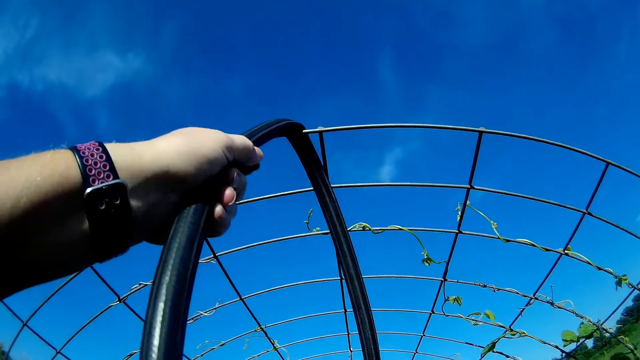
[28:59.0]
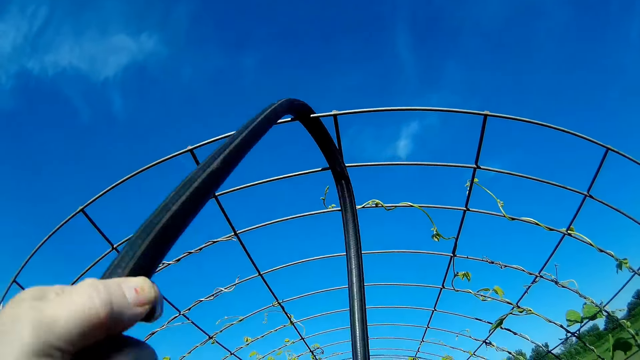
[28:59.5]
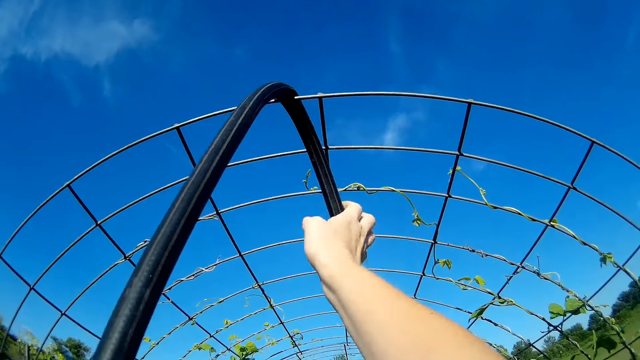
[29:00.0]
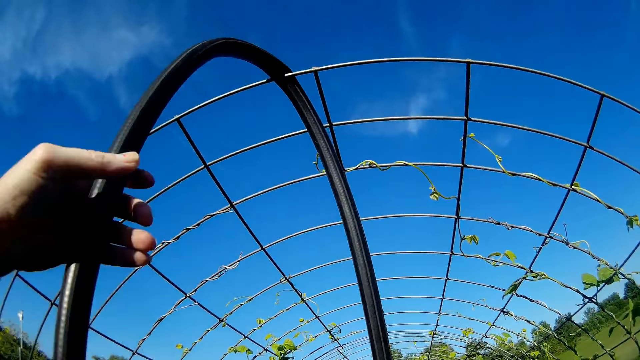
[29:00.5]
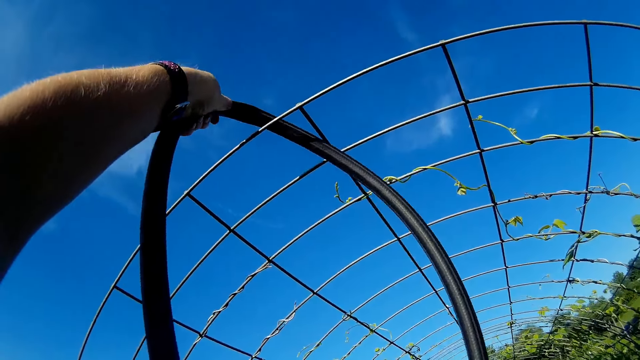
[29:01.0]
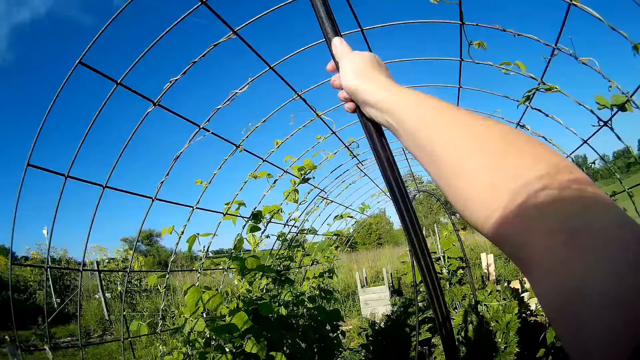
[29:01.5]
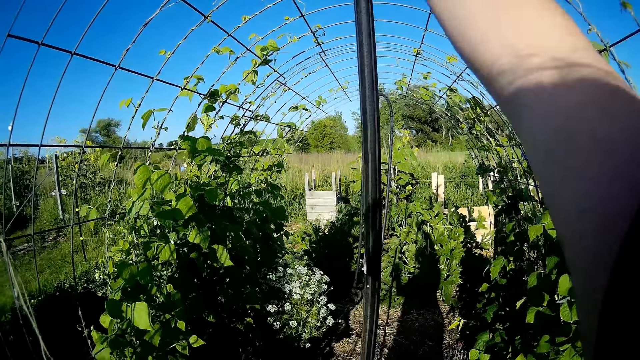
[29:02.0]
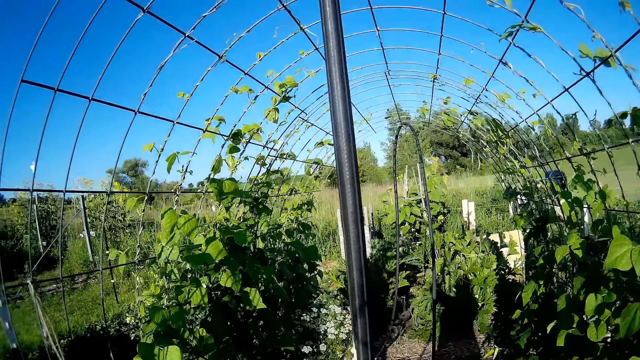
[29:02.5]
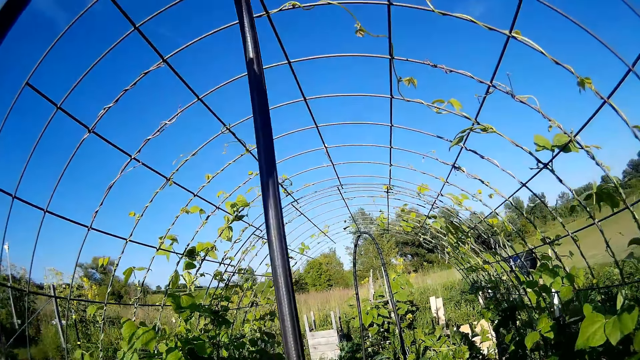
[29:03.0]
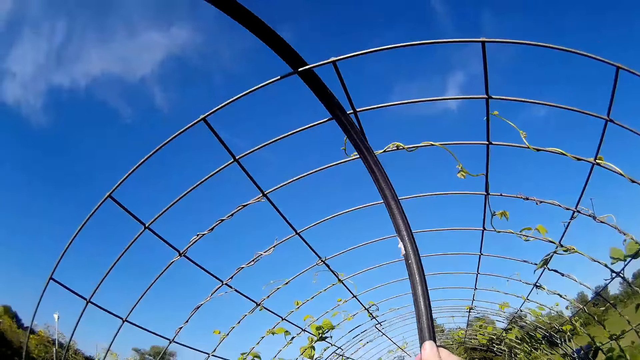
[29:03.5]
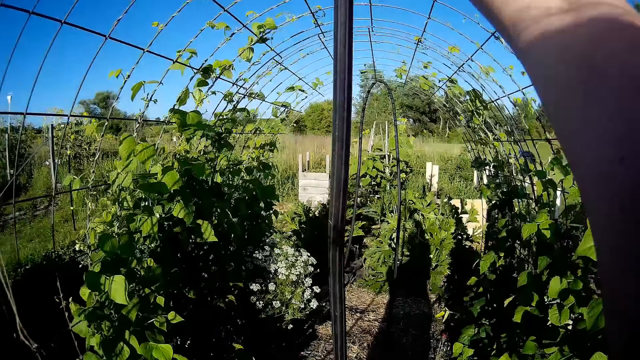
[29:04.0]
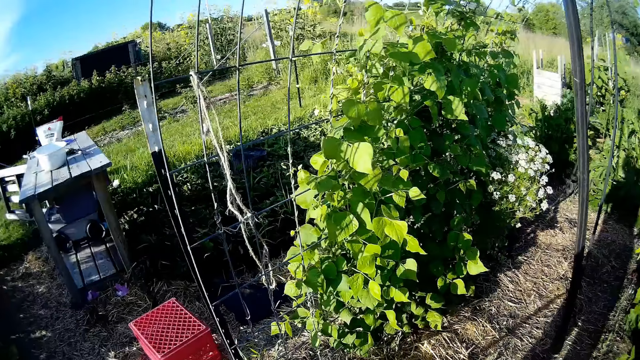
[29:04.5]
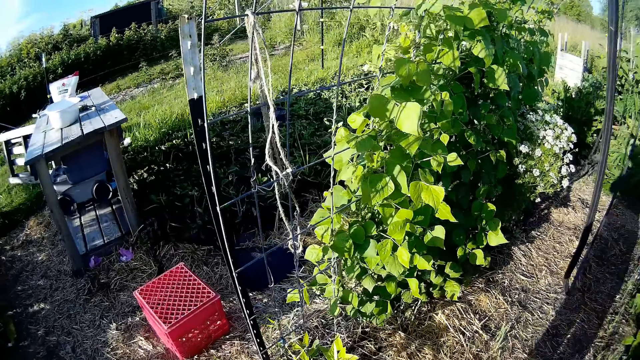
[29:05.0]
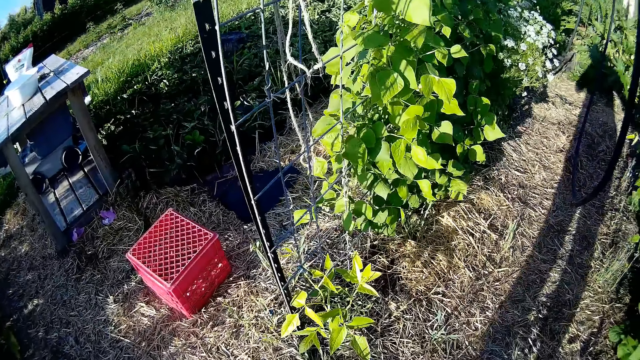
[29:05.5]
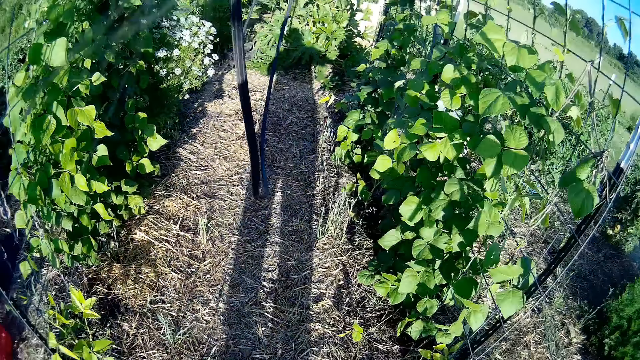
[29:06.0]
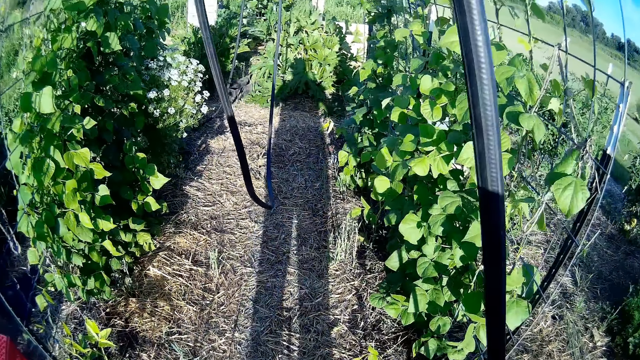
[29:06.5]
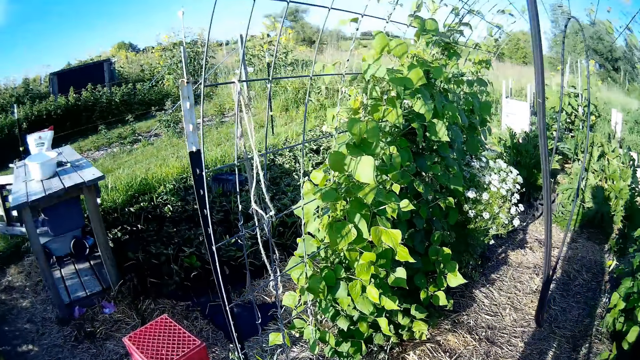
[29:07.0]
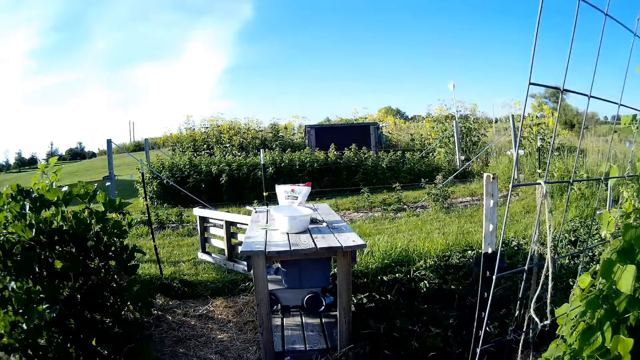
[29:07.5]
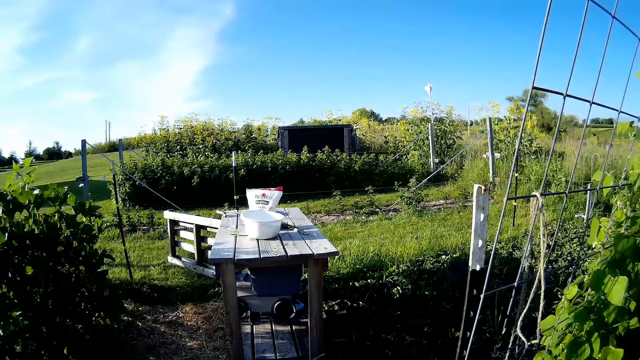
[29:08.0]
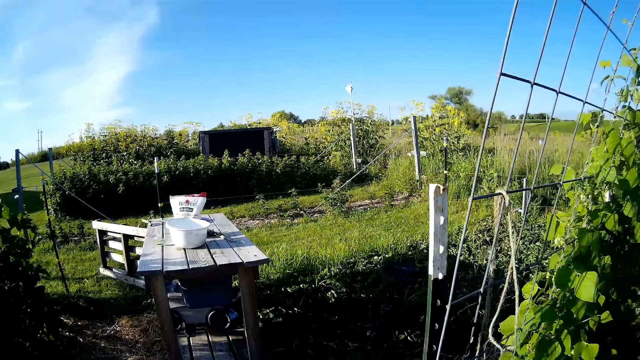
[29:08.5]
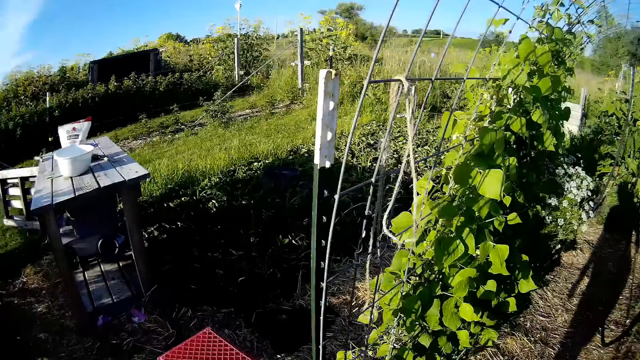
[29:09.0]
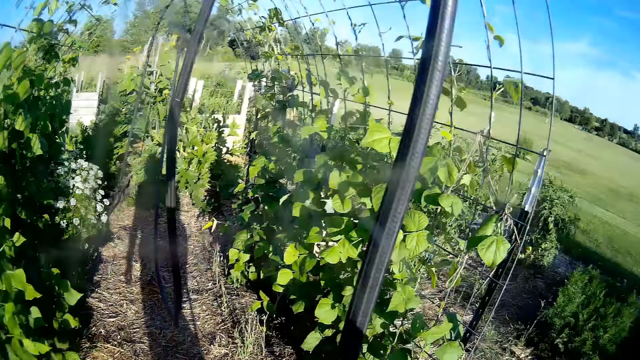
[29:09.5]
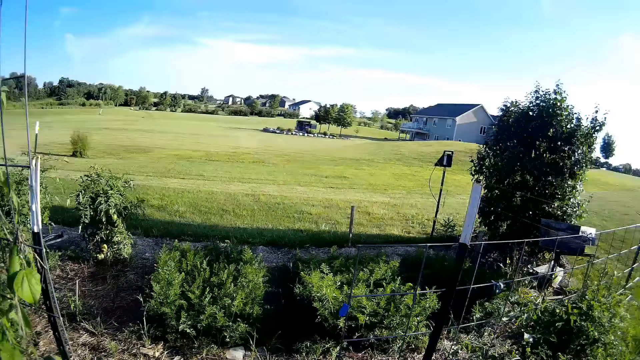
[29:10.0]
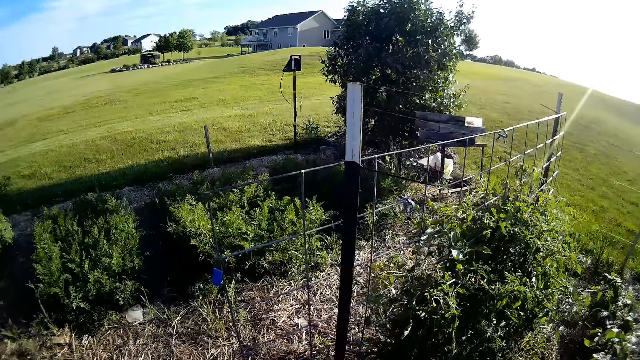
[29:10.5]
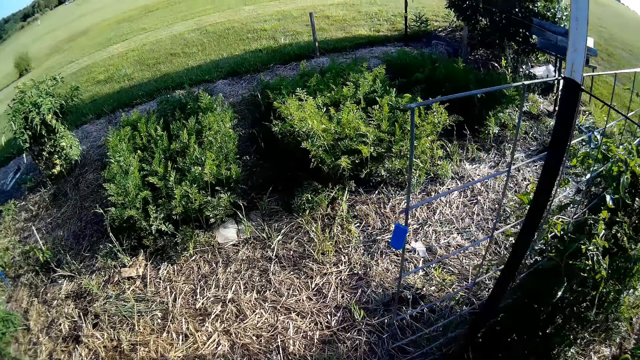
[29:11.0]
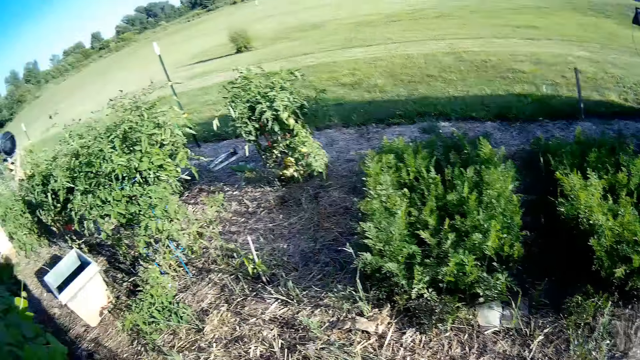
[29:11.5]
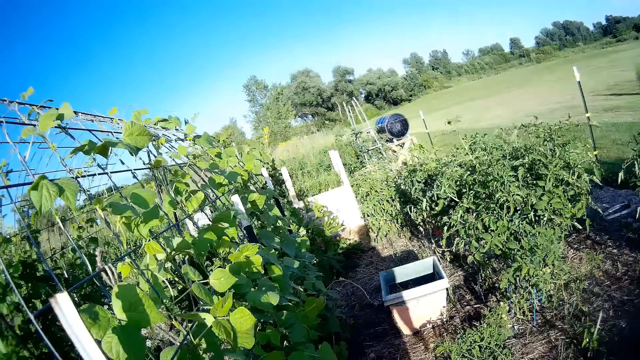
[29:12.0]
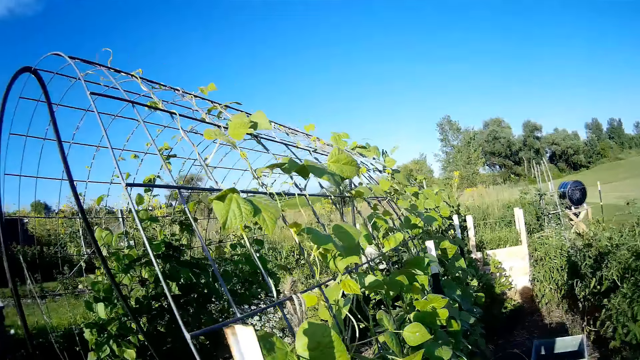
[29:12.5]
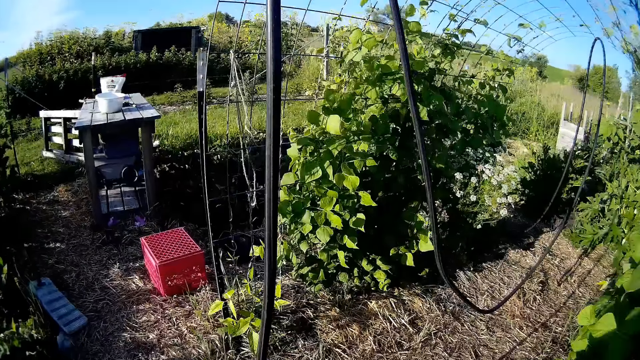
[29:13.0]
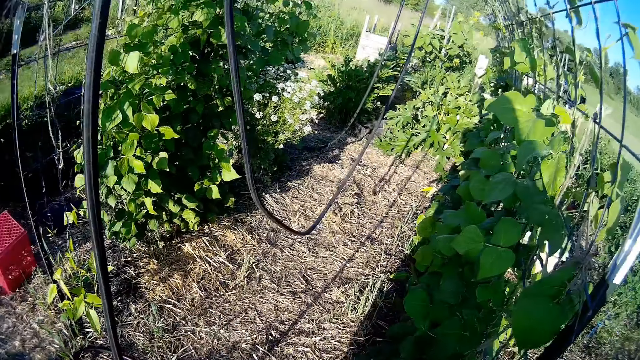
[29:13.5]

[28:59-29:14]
The camera wearer looks around the garden. They walk in the garden.

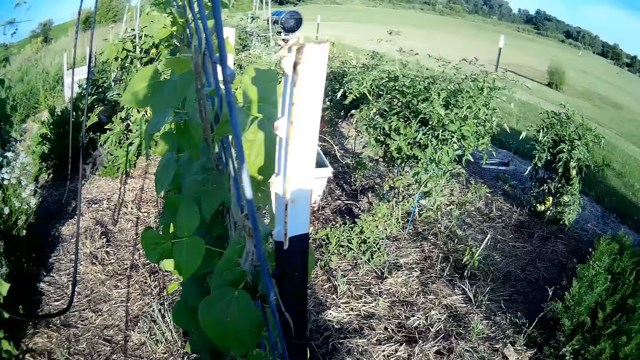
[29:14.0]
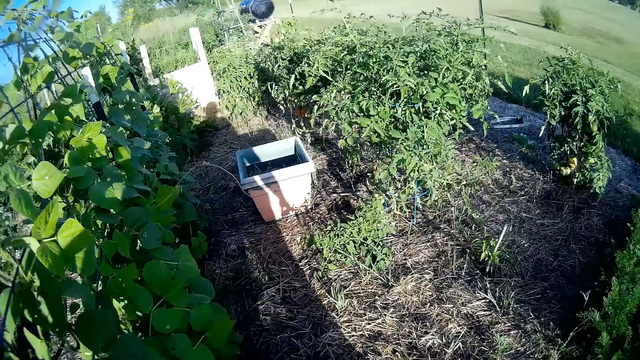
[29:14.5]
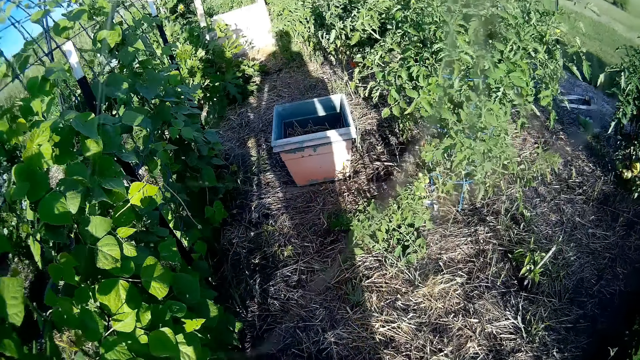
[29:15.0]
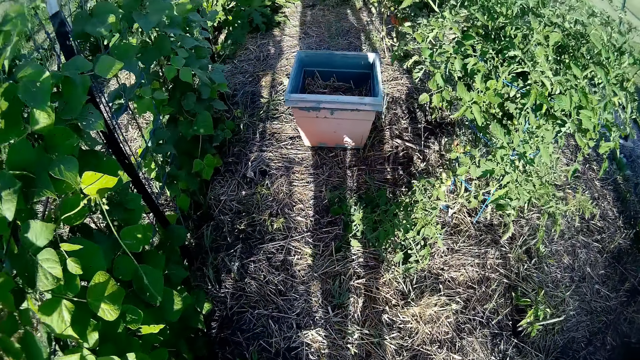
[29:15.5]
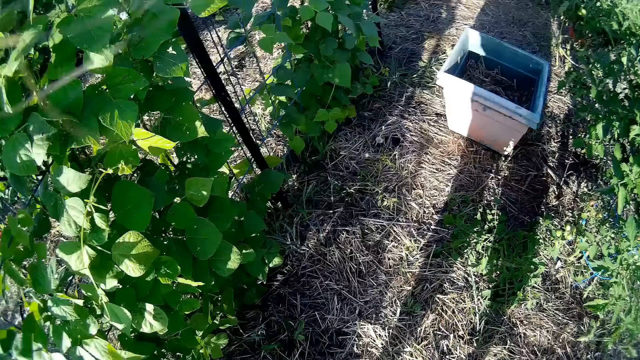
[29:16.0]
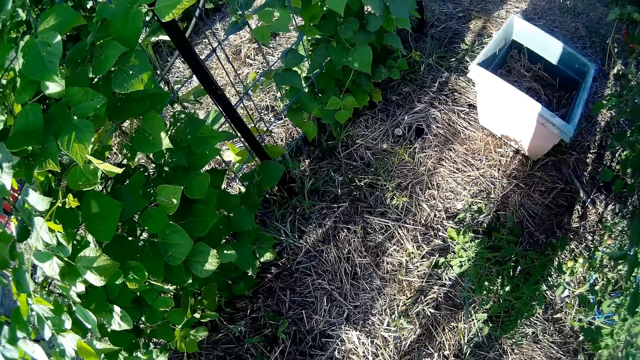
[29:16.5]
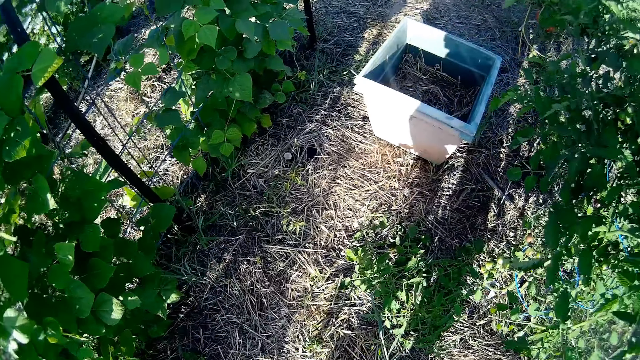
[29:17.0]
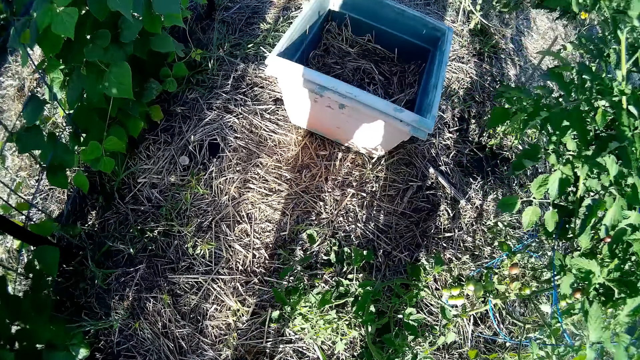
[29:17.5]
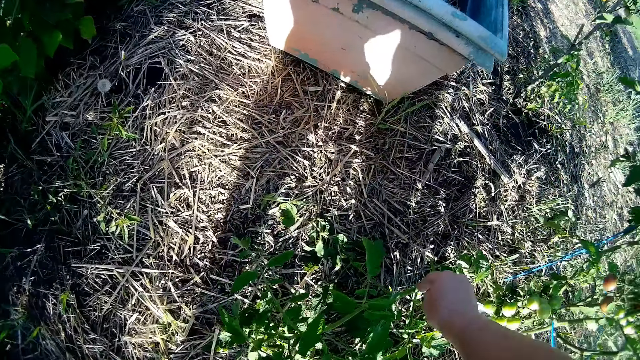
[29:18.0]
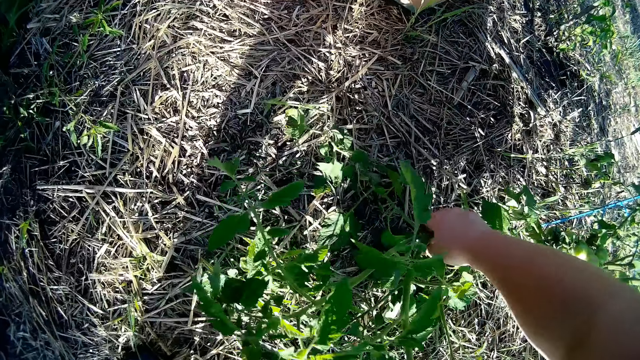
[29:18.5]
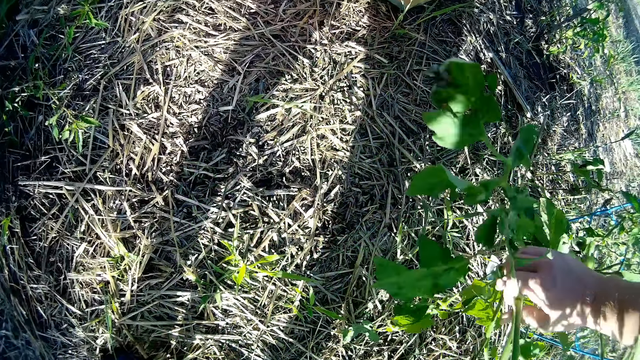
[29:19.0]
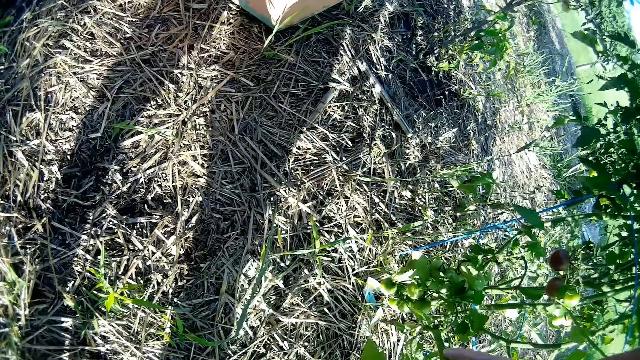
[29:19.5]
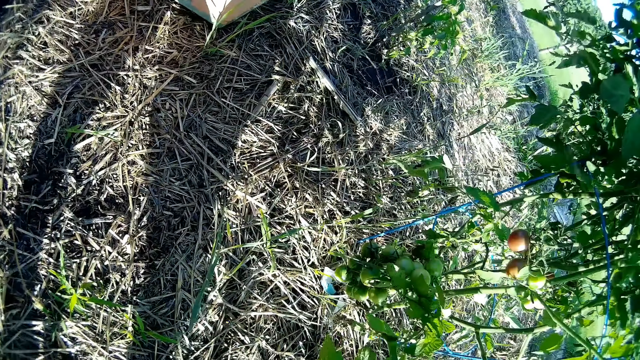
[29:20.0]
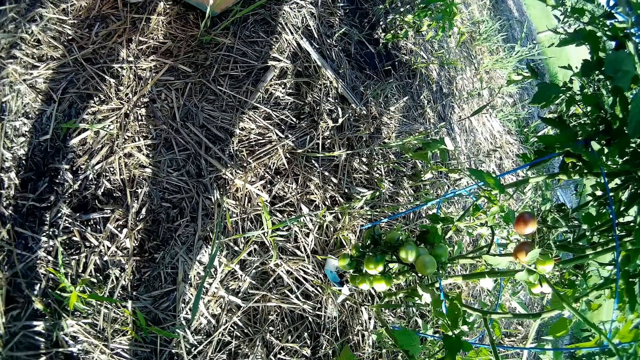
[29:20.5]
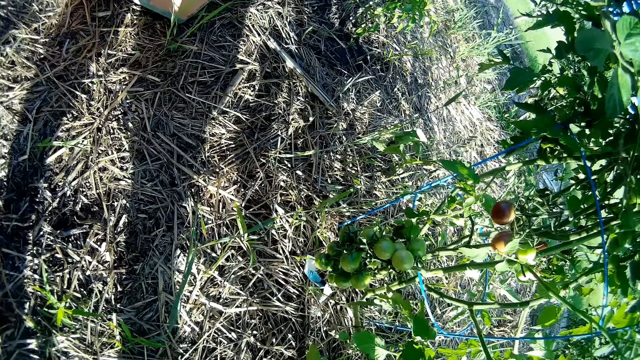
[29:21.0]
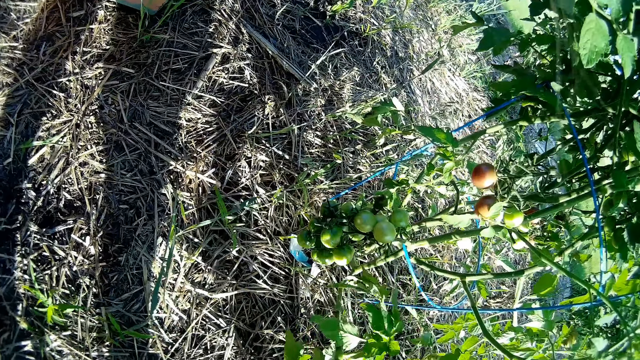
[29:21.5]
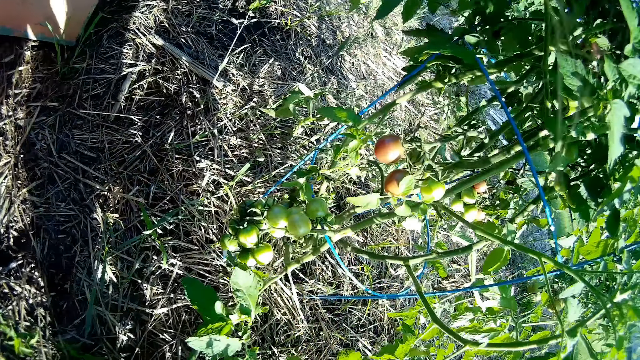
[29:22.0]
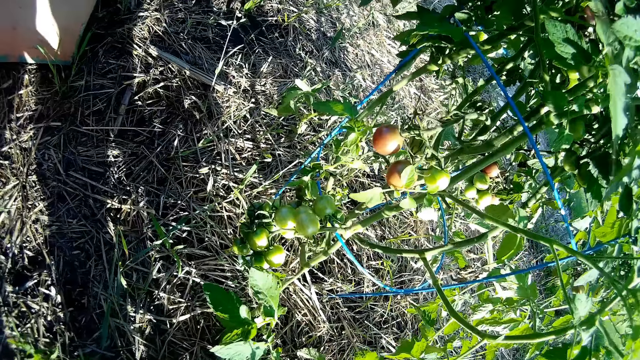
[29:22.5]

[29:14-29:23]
The camera wearer lifts the tomato plant on the ground.
